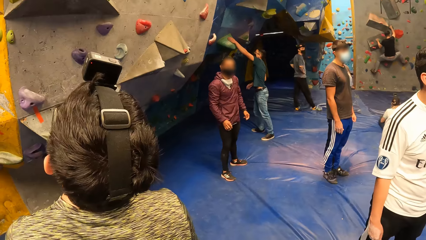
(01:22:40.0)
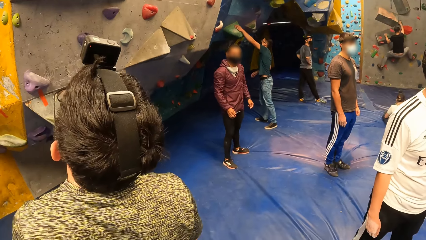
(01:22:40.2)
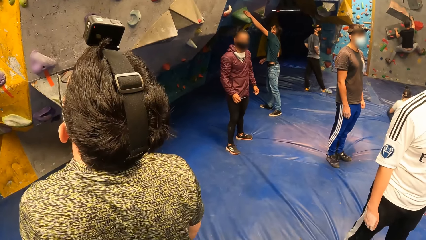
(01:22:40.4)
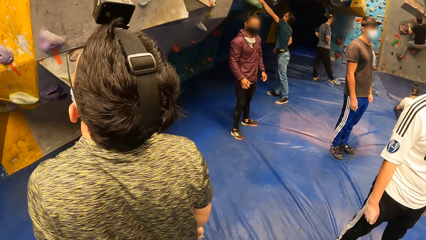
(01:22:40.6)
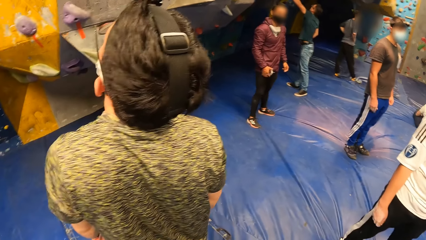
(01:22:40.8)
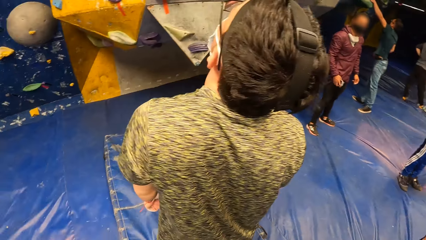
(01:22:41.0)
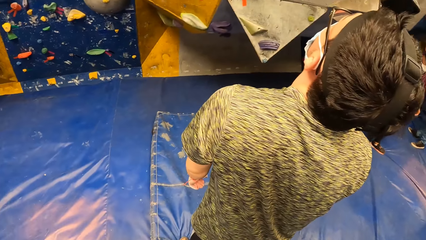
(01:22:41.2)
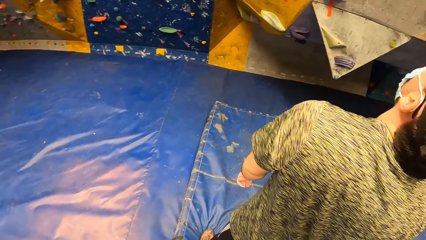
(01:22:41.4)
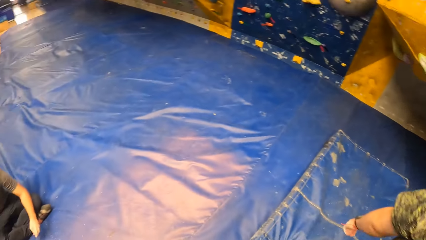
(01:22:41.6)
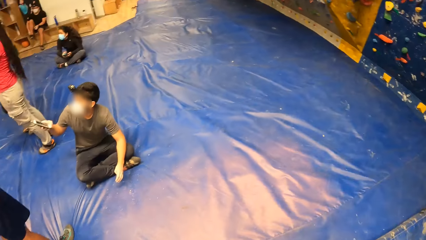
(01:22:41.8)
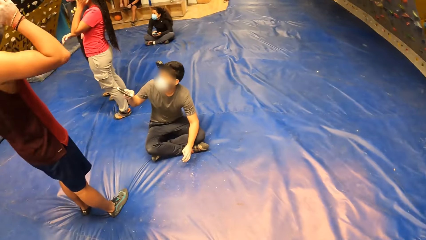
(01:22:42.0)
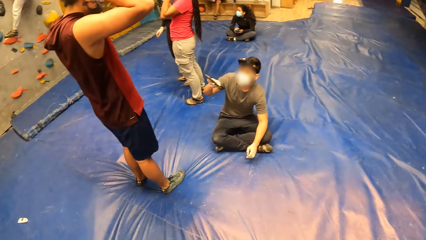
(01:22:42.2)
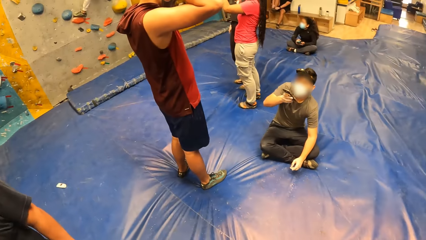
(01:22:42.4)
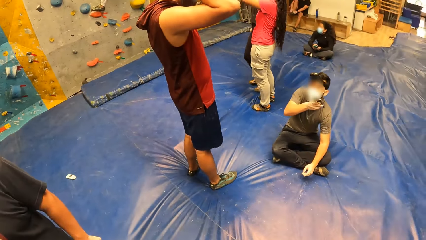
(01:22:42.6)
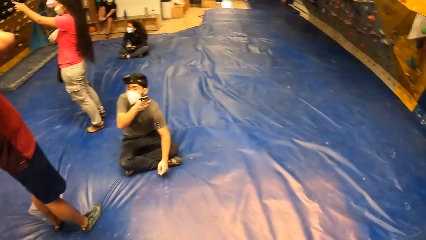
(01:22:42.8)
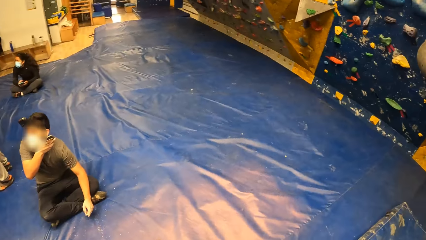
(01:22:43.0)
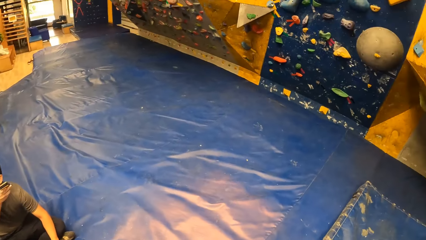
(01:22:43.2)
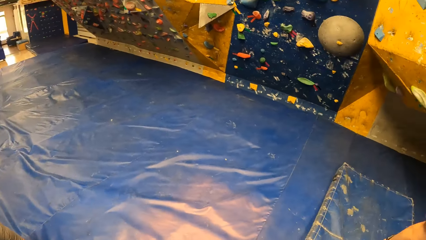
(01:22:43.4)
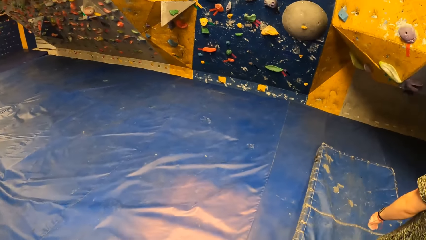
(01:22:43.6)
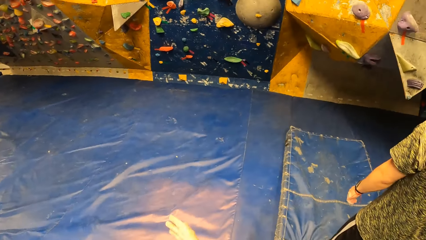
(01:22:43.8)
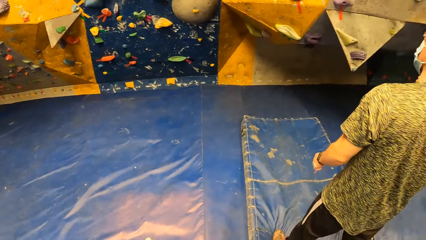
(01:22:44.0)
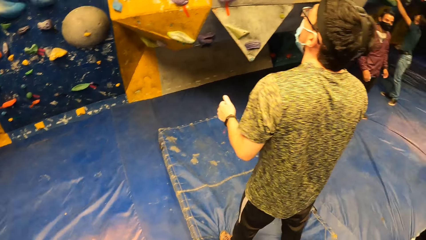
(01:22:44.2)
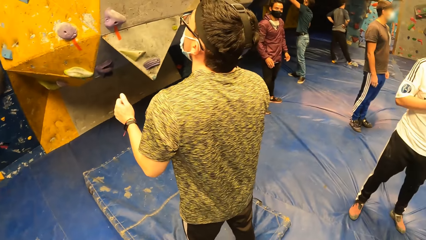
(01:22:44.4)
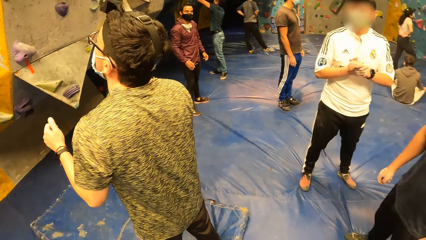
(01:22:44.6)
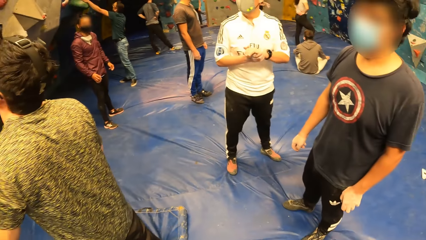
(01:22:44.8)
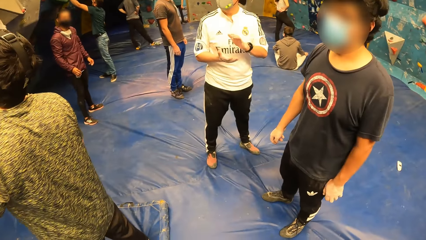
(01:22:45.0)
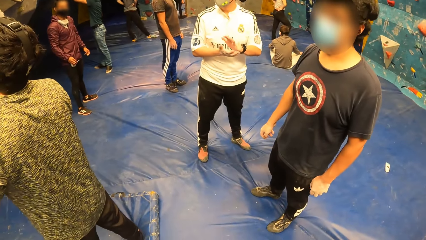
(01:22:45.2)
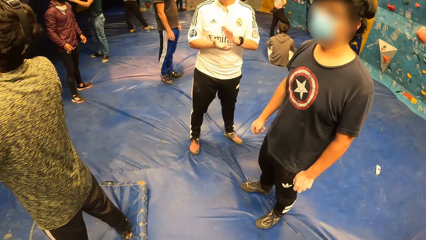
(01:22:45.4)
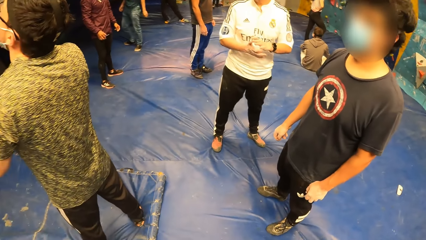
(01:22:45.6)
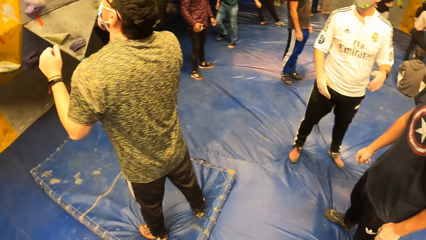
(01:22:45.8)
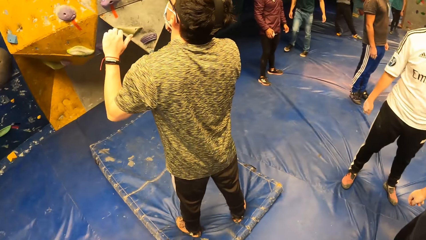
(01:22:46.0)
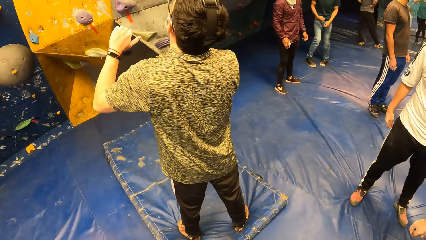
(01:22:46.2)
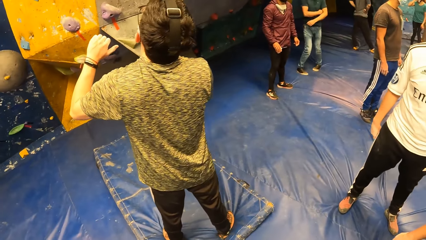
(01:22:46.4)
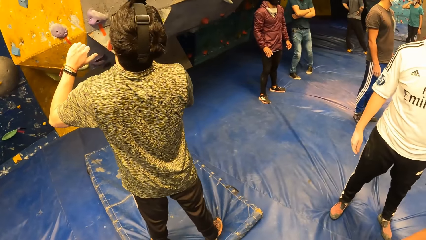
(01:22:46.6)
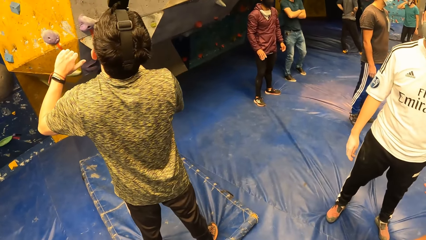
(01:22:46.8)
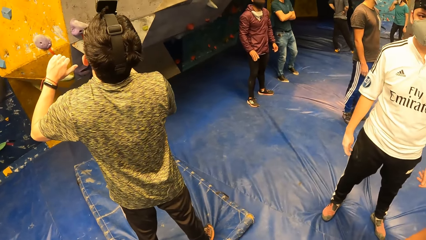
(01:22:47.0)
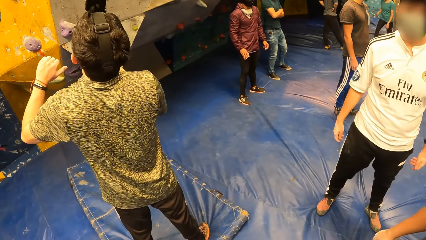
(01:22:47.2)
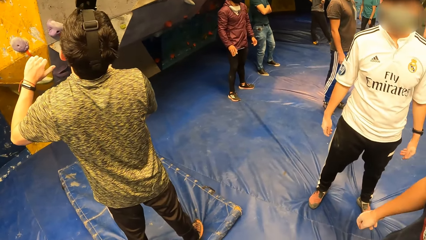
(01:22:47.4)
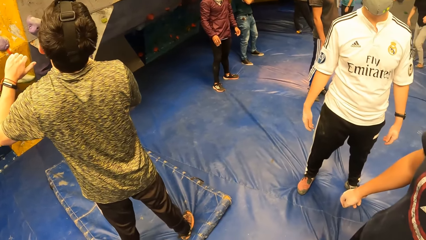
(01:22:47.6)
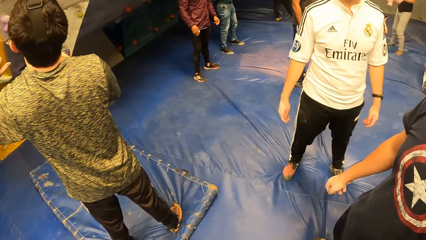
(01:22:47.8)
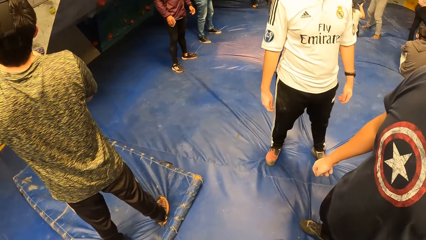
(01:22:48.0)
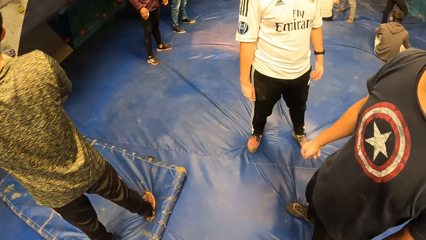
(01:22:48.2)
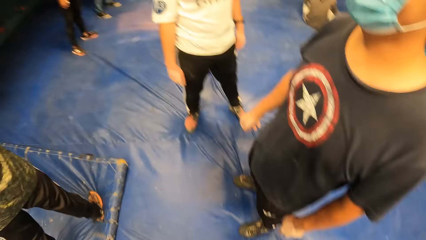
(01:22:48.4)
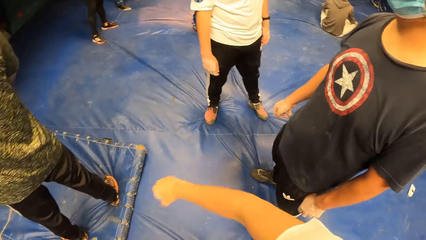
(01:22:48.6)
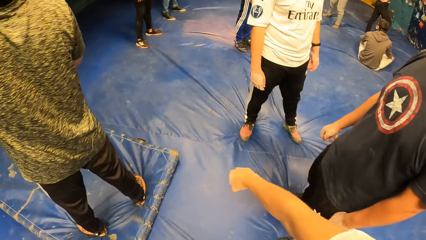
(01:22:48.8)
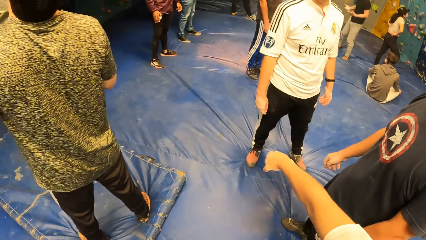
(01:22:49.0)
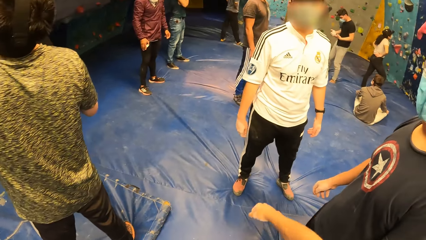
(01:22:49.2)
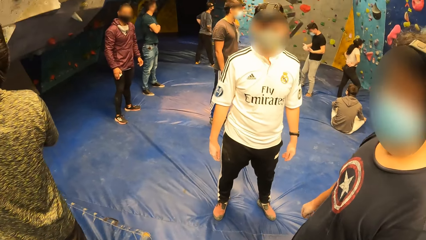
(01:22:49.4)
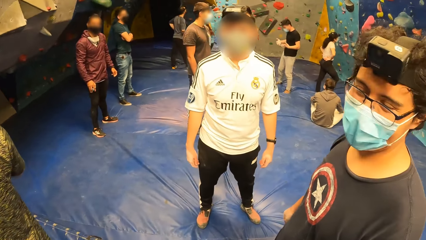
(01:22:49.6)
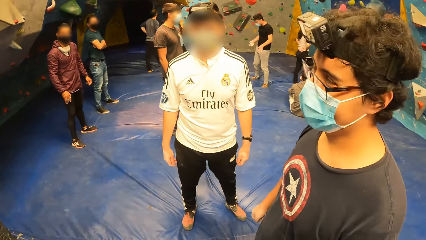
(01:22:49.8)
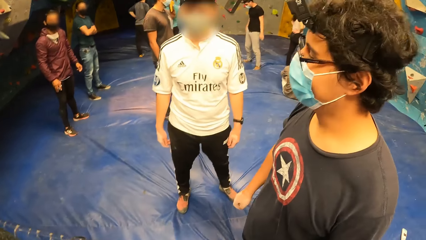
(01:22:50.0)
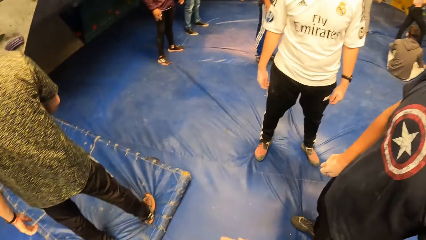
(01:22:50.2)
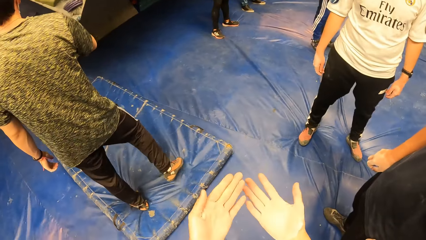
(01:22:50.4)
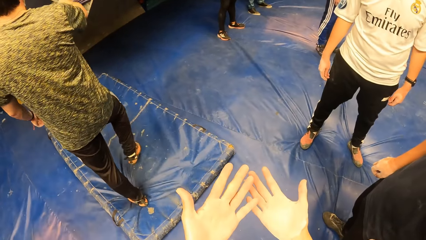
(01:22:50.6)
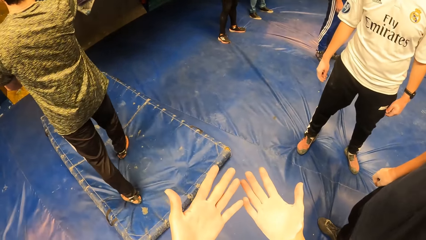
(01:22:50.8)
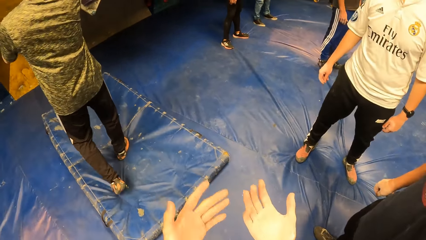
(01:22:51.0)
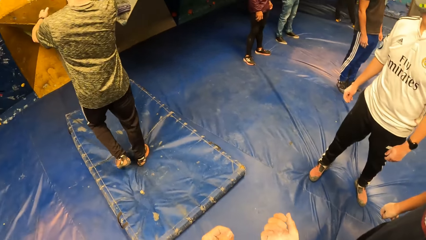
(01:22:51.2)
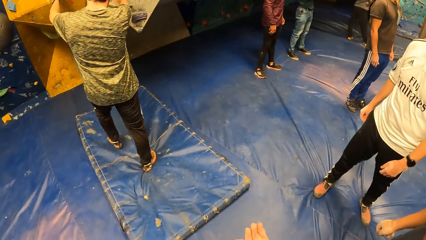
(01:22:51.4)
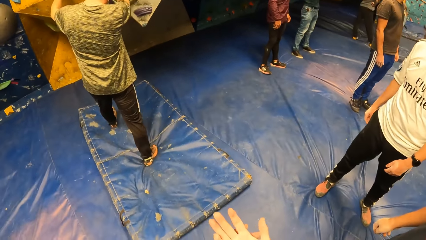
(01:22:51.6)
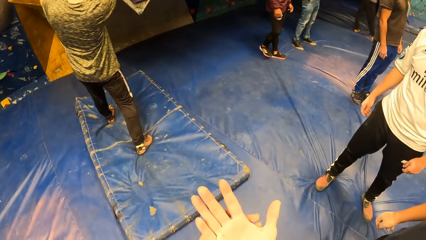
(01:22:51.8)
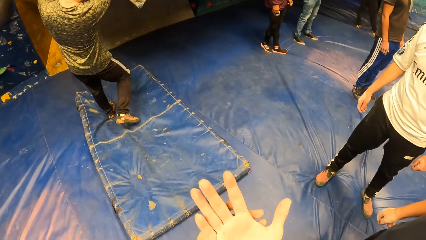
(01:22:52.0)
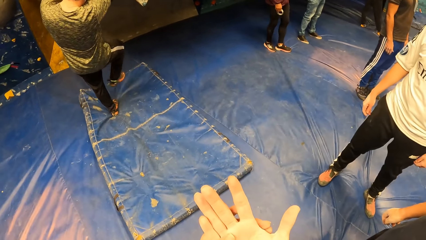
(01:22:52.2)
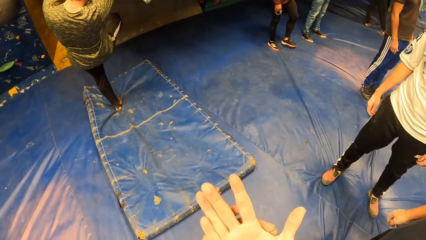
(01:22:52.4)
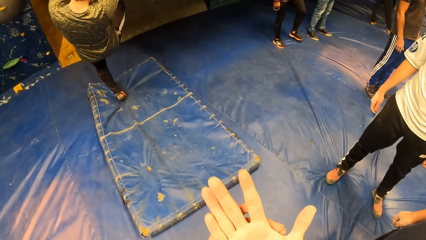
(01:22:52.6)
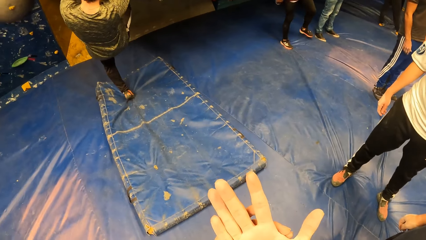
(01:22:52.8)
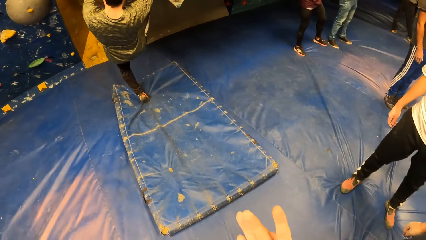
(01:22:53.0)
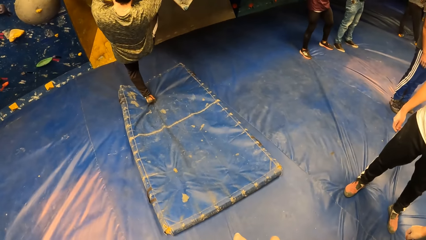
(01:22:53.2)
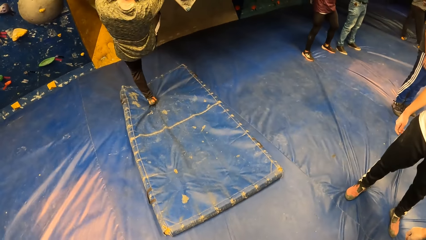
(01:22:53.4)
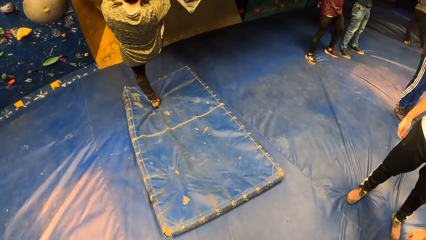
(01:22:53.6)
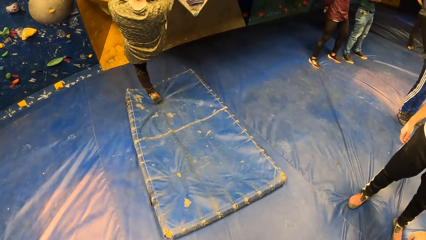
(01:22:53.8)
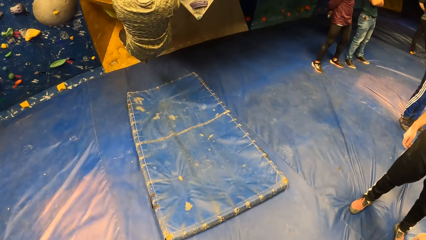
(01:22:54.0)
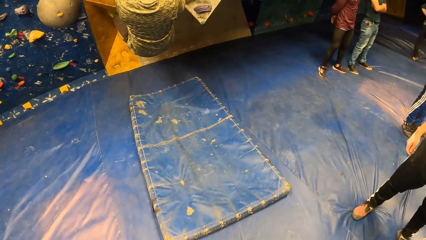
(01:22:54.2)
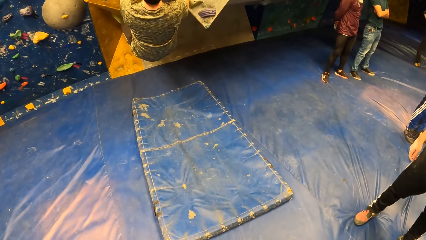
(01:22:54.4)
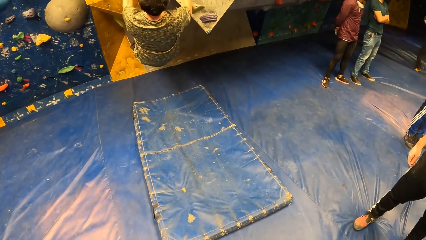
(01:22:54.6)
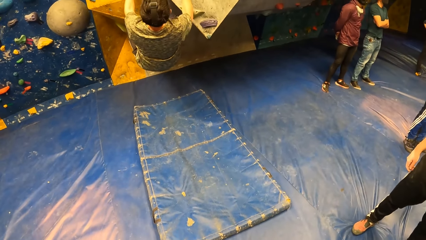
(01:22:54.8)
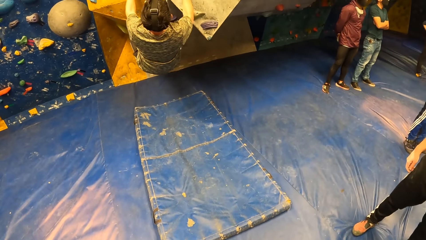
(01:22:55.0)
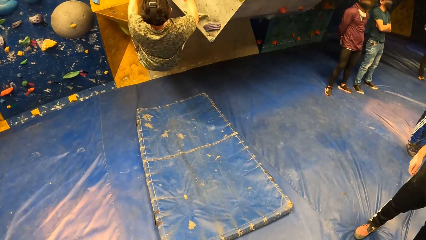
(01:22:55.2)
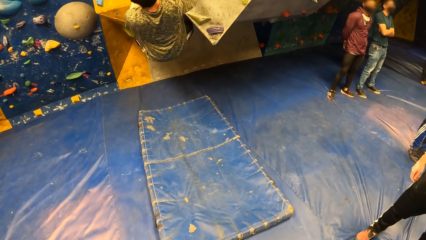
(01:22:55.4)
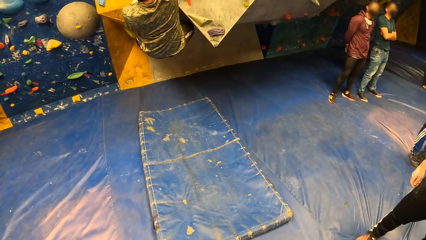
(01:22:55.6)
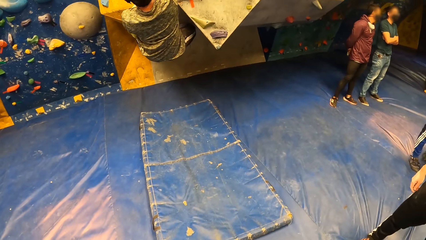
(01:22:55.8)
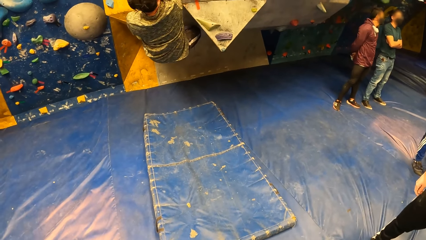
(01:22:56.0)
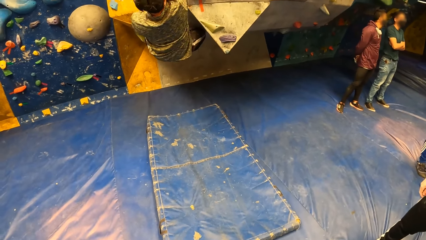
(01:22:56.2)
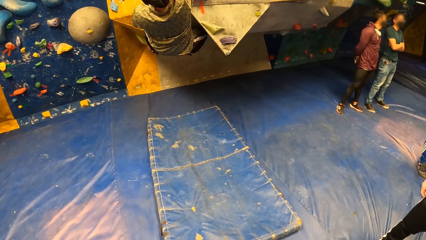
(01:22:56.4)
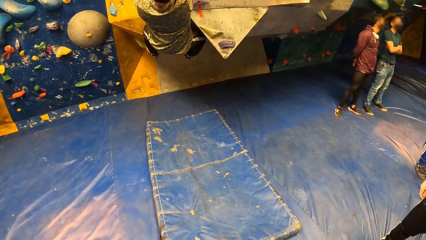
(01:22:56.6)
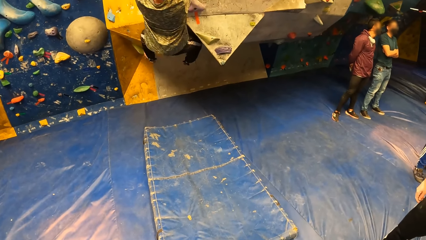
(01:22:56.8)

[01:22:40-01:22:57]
The camera wearer turns around. A group of people interact with each other. A person claps hands. The camera wearer looks at a man. They stretch the right hand and look at both hands. The man walks towards the board. The man climbs the rock wall with both hands.
